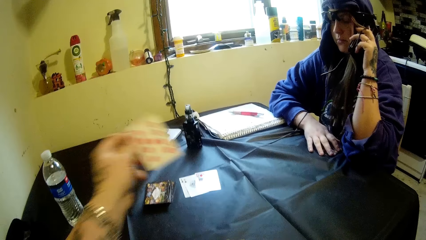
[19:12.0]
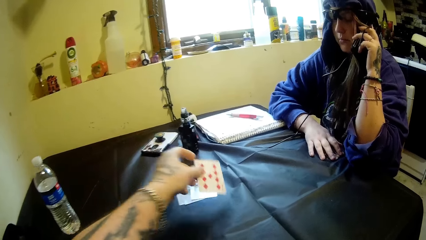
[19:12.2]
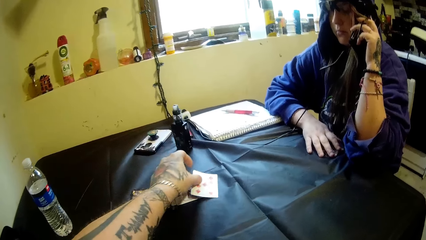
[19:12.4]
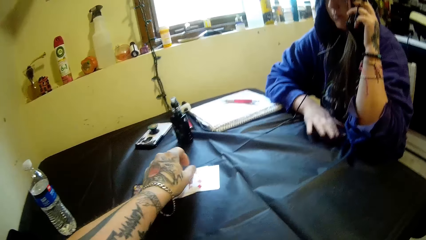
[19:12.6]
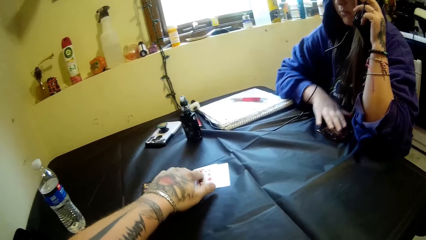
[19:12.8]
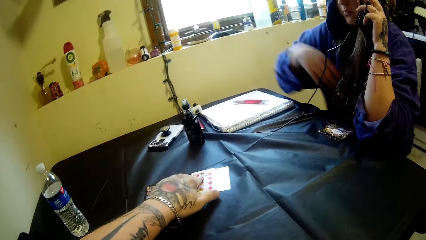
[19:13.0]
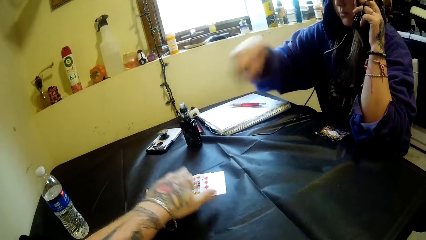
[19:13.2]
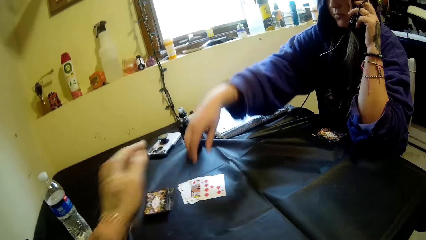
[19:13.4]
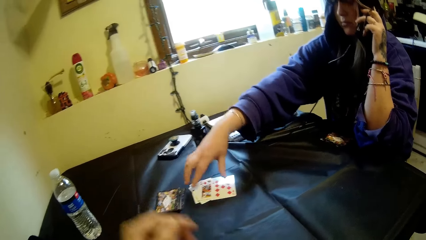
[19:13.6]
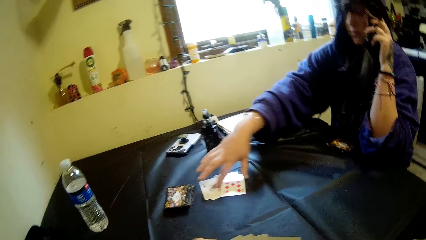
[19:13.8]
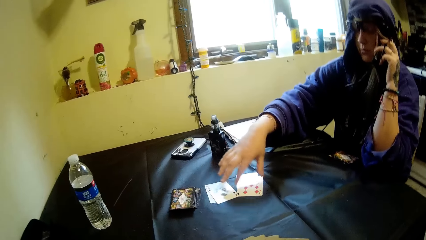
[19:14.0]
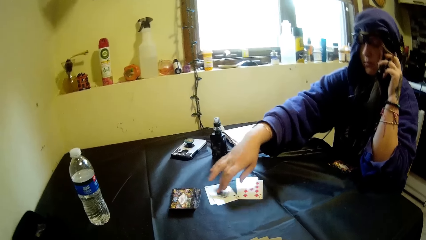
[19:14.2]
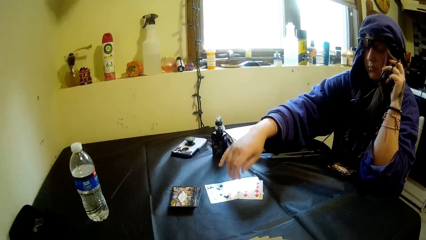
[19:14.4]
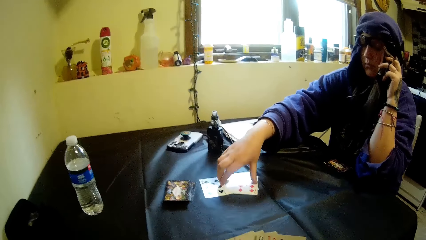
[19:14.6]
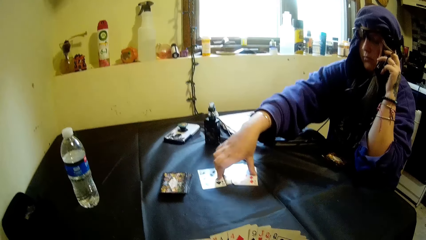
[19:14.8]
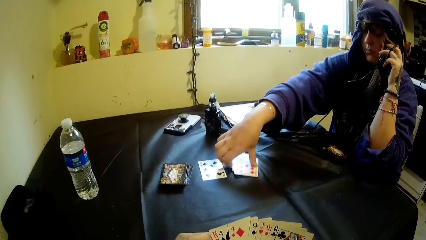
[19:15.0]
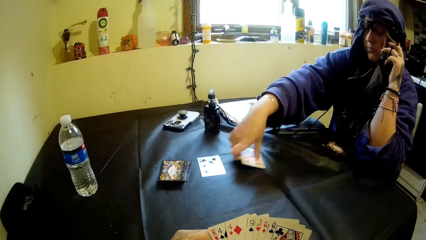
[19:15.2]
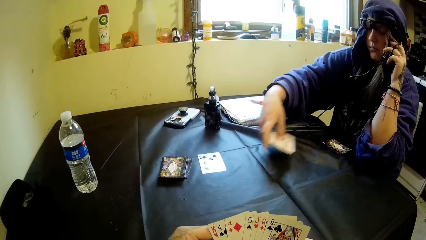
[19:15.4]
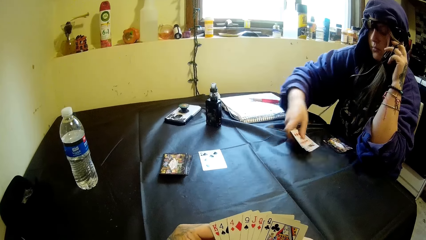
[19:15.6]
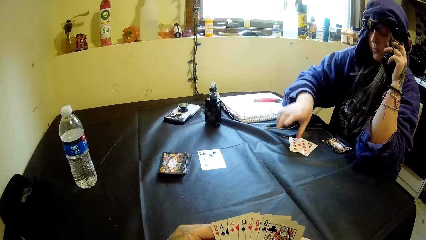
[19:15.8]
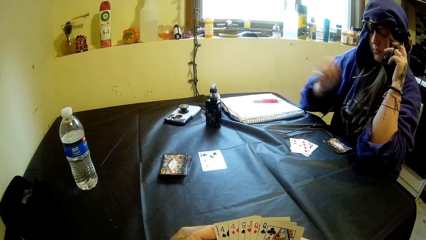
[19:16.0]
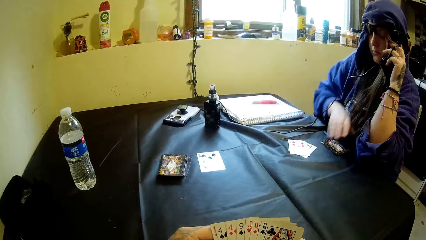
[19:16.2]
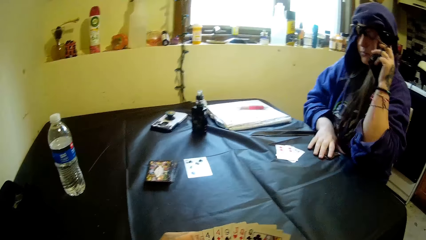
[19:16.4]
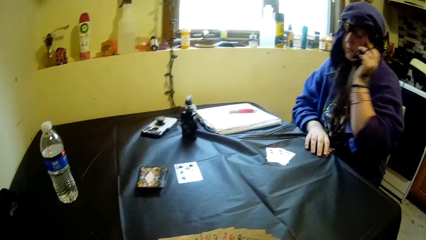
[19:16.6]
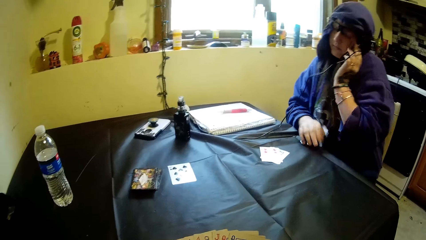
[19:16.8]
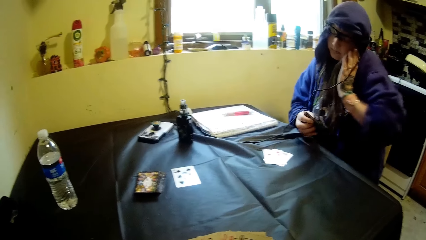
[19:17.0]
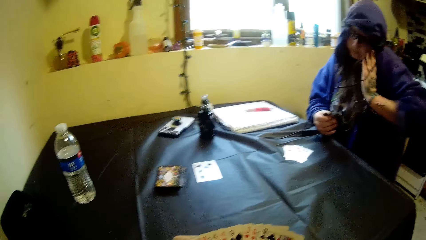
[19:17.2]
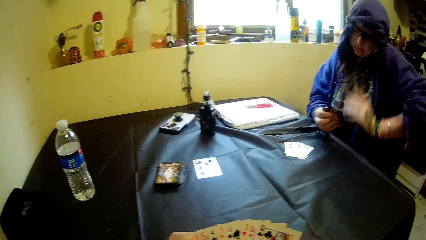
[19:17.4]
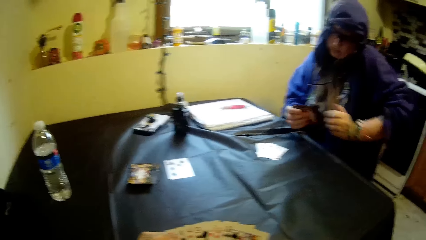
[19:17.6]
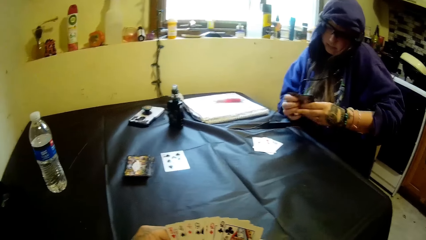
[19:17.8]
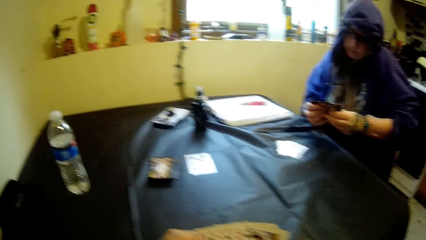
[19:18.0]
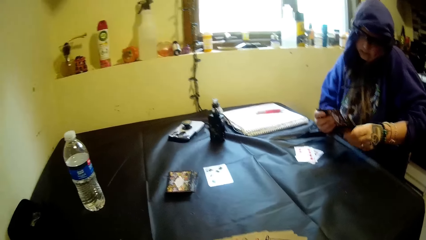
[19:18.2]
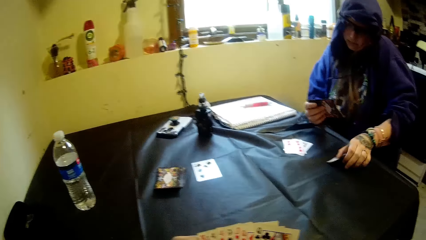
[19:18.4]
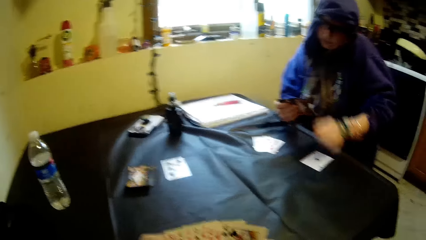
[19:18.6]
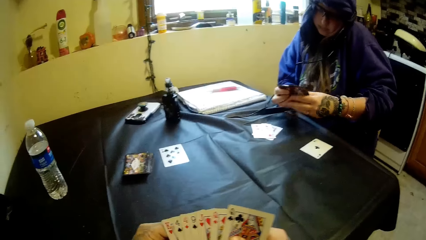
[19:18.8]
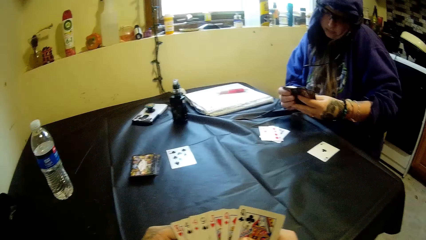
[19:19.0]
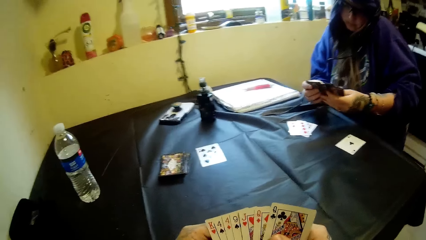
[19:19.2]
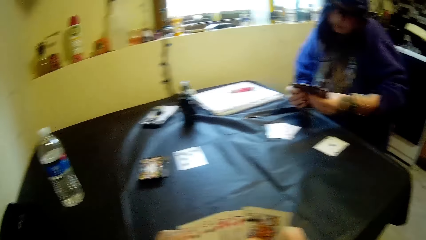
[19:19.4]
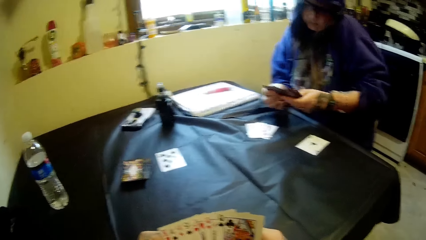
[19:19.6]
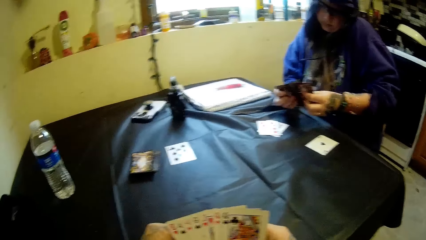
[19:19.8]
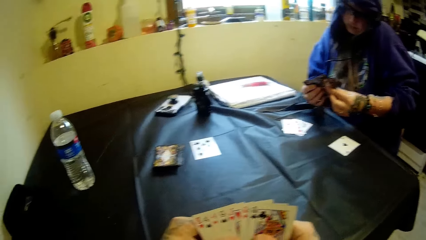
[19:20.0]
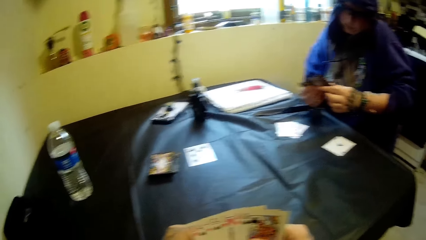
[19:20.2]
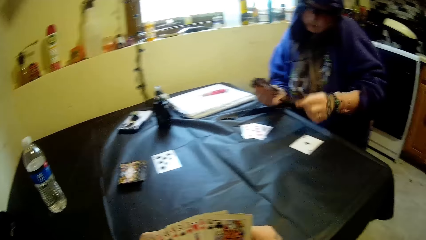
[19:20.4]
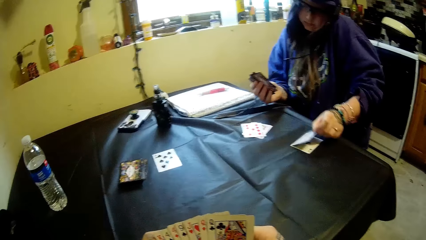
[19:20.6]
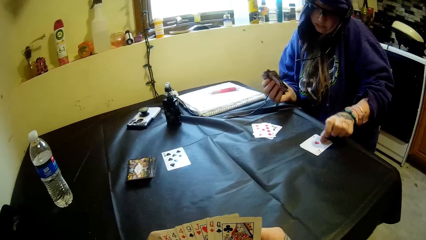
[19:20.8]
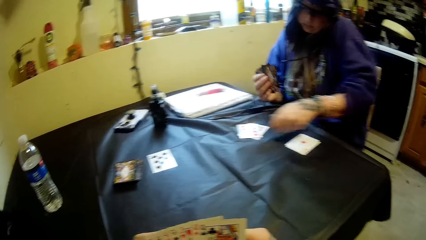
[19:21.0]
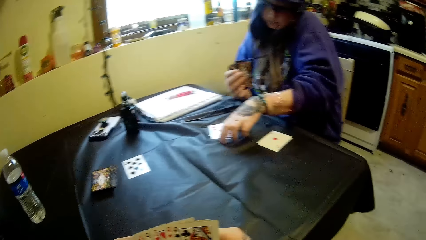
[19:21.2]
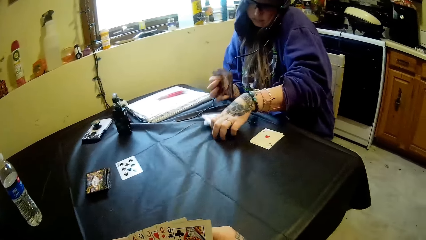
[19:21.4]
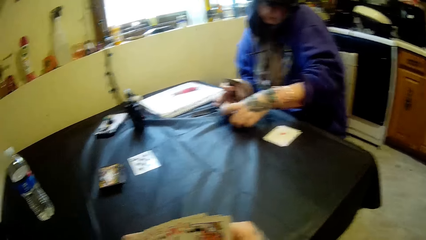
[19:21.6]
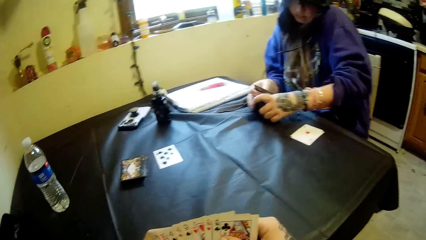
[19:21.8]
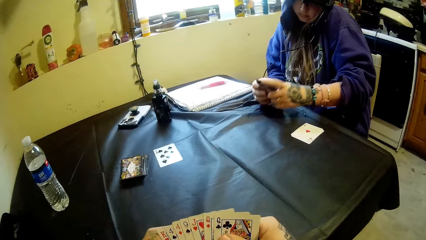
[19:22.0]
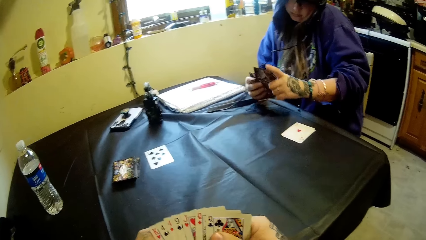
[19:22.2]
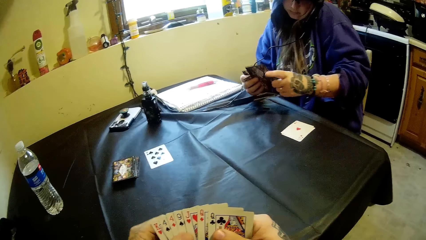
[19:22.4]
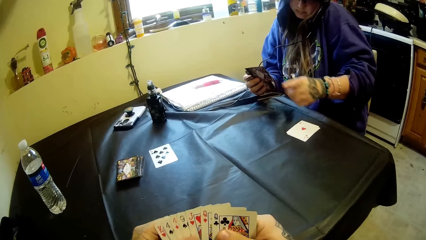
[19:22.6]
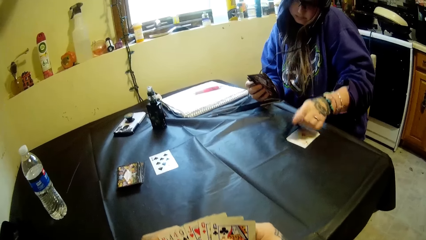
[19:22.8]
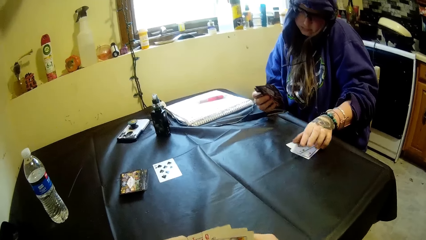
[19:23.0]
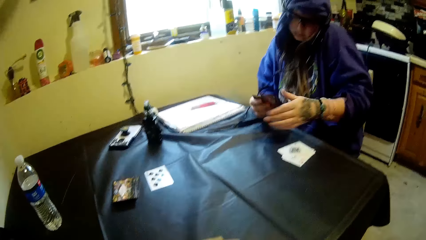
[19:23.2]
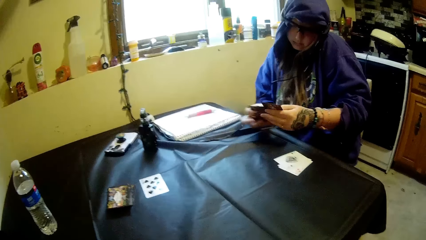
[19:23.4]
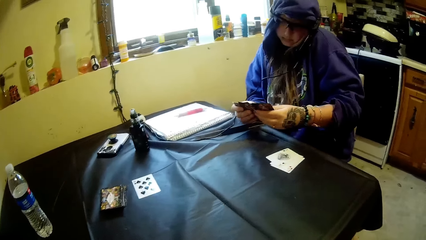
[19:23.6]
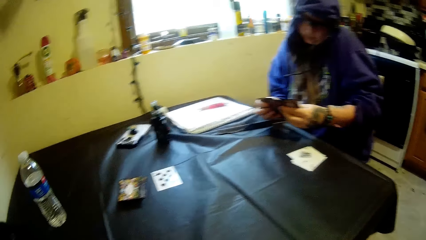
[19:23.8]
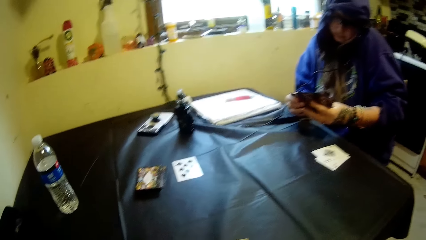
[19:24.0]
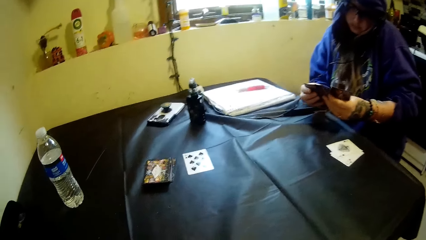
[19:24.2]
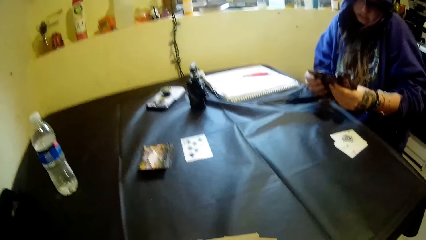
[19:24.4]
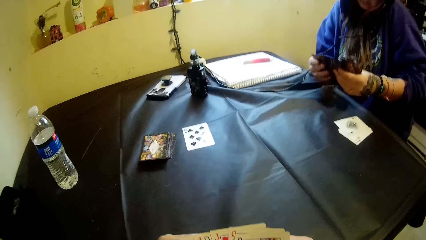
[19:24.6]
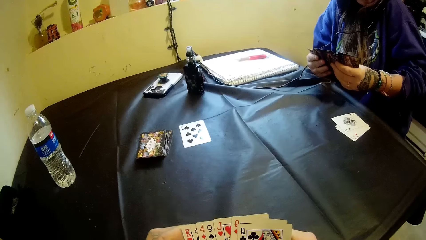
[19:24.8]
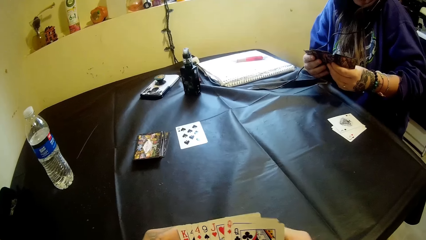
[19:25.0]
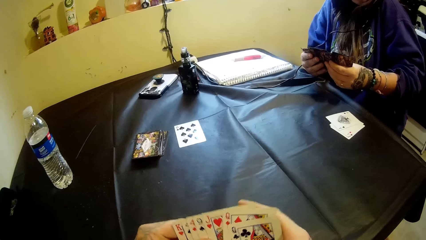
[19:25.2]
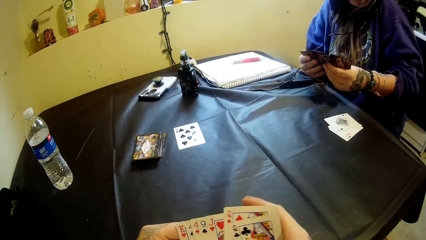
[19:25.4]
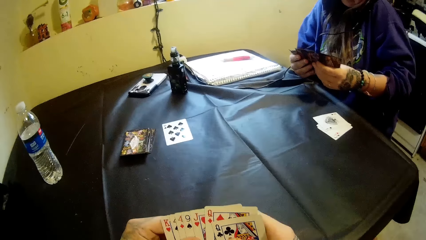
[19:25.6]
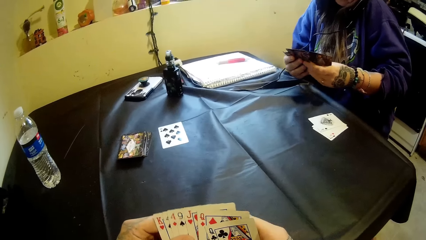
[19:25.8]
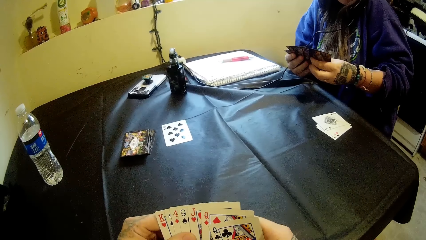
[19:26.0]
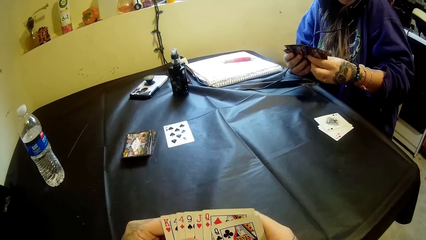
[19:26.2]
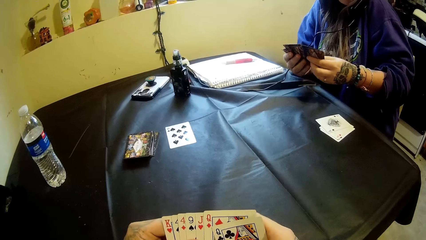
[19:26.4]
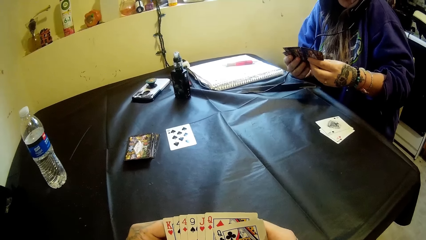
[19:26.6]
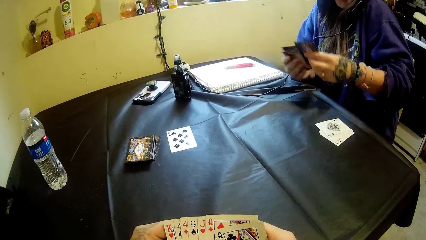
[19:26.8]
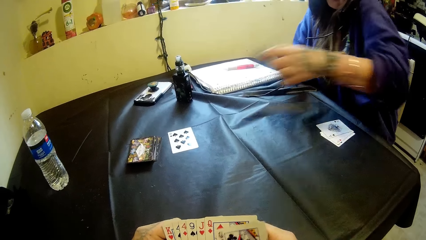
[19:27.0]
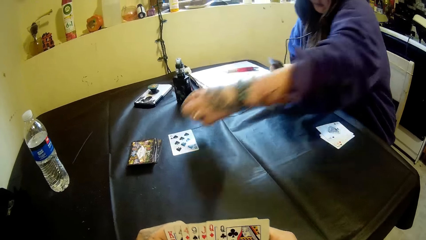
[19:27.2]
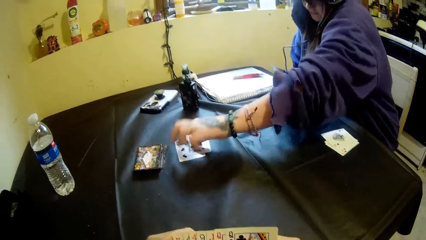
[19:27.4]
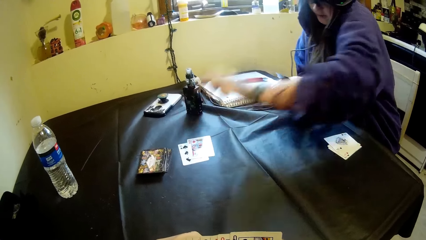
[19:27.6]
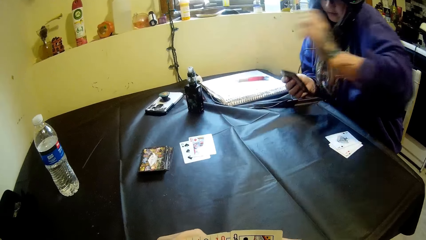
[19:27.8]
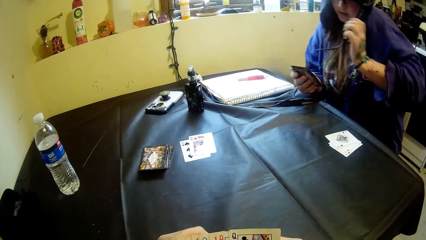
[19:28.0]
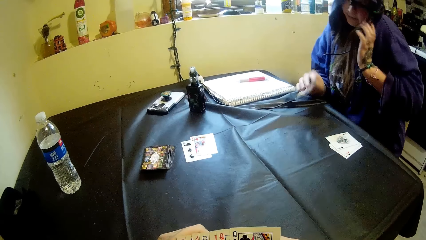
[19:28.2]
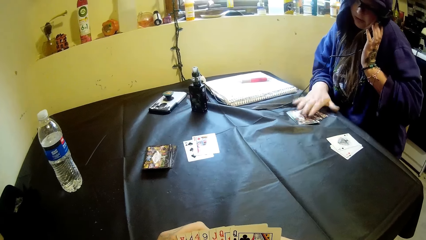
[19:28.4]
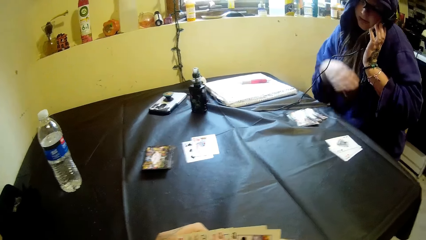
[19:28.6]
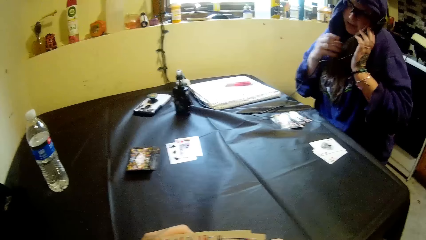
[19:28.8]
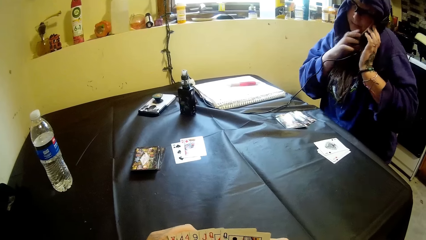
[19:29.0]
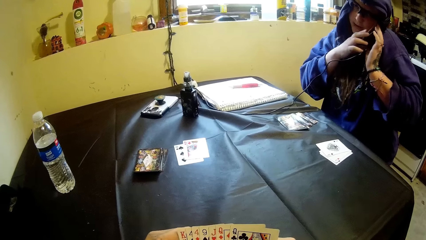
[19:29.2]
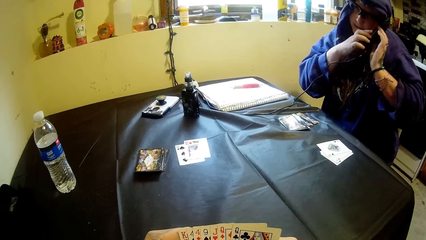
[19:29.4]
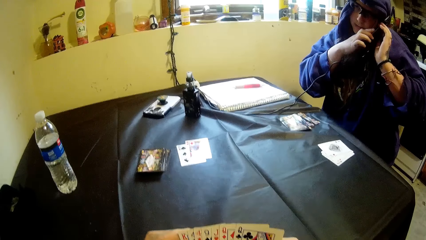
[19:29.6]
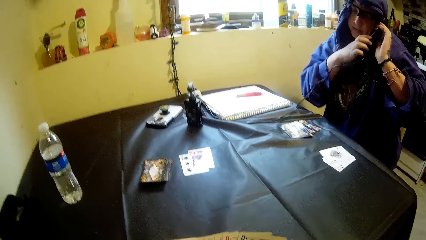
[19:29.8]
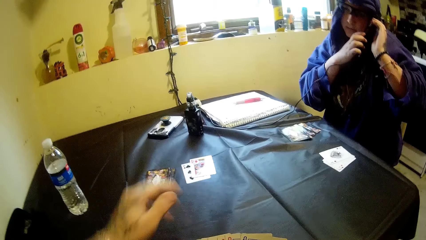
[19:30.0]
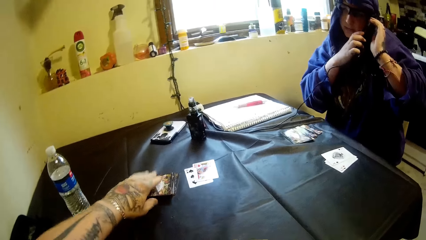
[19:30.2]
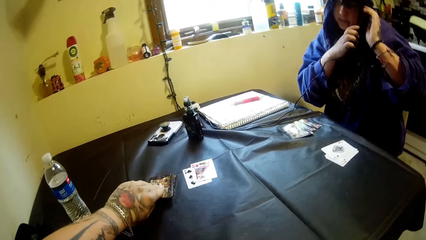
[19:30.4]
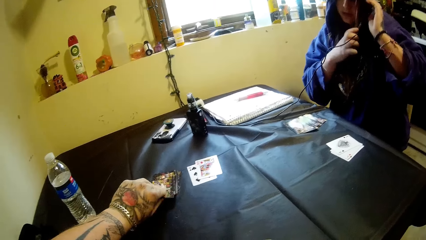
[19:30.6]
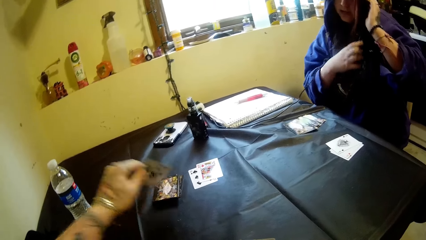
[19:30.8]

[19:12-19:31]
The camera wearer picks a card from the others. He places the card in his left hand on the table, on the others. He touches the cards on the table. He adjusts the card on the table with his left hand. A woman inspects the cards on the table. She adjusts the cards on the table with her right hand. She picks the cards from the table. She moves some of the cards on the table with her right hand. She places the cards on the table. She adjusts the phone by her with her left shoulder. She picks the cards on the table with her left hand. She holds the cards with her left hand. She moves the cards in her hands. She drops a card on the table with her left hand. She holds the cards with her left hand. She moves the cards in her hands. She looks at the cards. She drops another card on the table with her left hand, on the other. She picks the cards on the table with her left hand. She joins the cards in her hands together. She drops another card on the table with her left hand, on the others. She moves the cards in her hands. She looks at the cards. The camera wearer moves the card in his hands. He looks at the cards. The woman places the card in her left hand on the table, on the others. She lifts her right hand. She drops the cards in her right hand on the table. She holds the phone. She adjusts the phone on her shoulder with her hands.
